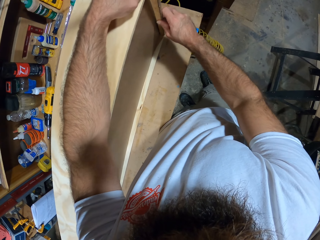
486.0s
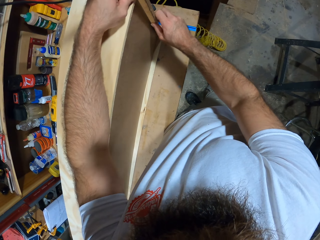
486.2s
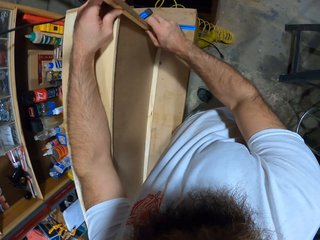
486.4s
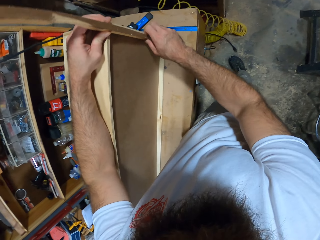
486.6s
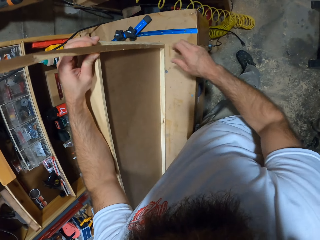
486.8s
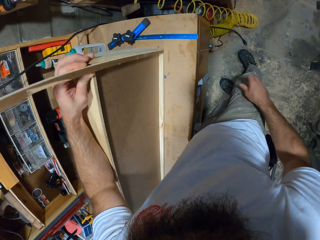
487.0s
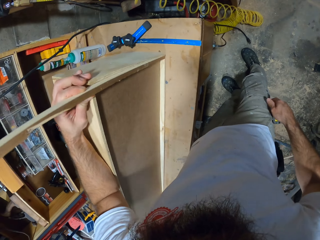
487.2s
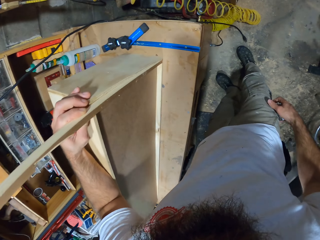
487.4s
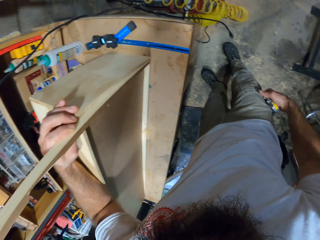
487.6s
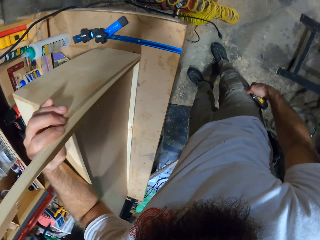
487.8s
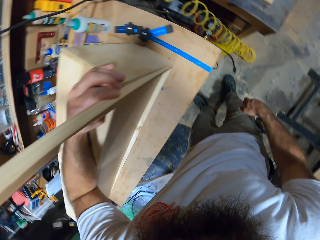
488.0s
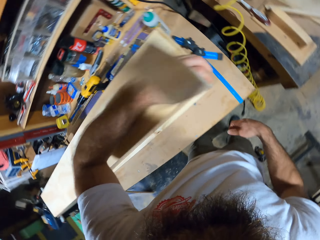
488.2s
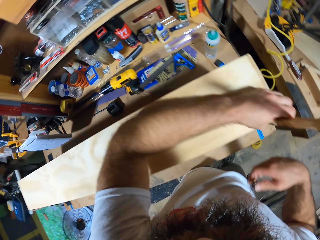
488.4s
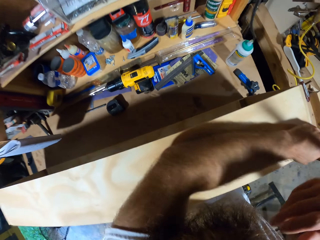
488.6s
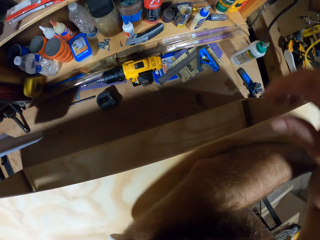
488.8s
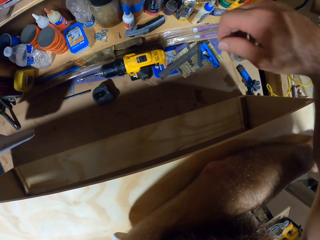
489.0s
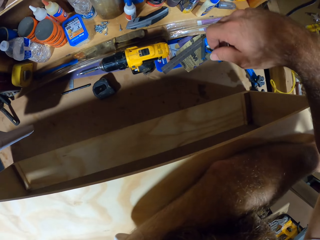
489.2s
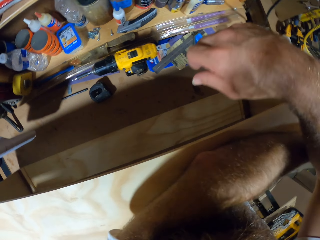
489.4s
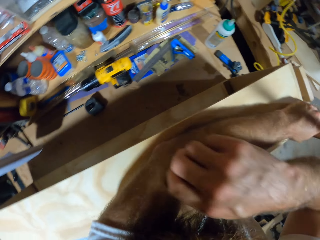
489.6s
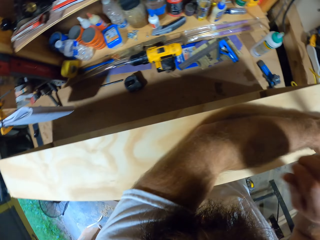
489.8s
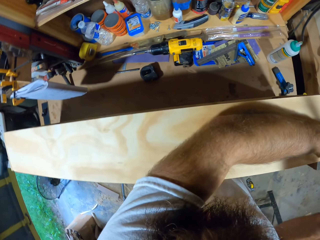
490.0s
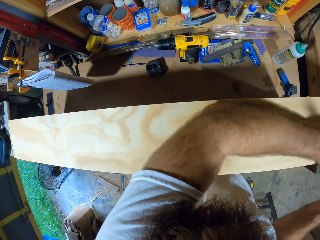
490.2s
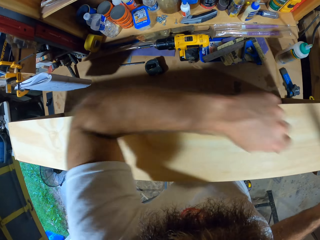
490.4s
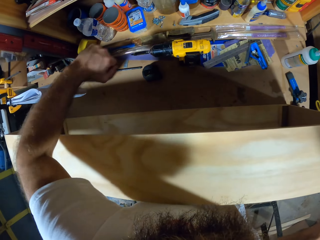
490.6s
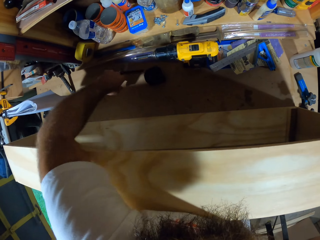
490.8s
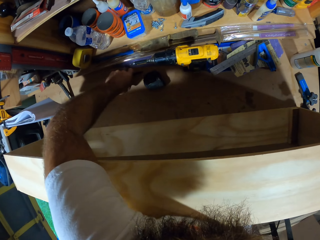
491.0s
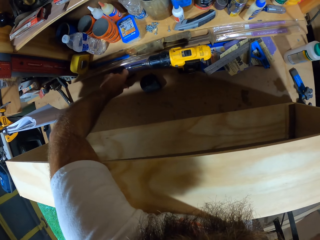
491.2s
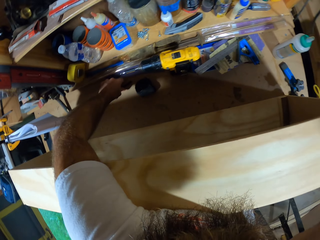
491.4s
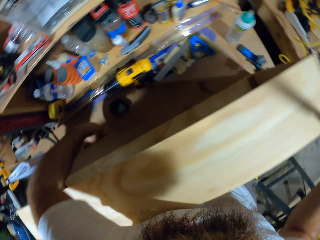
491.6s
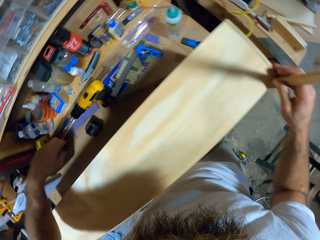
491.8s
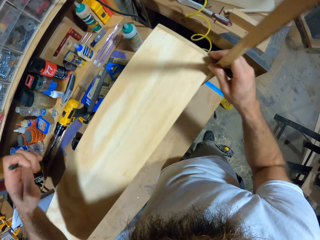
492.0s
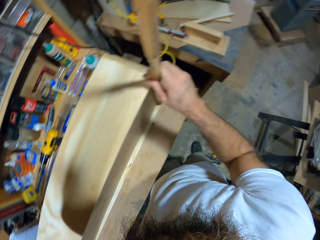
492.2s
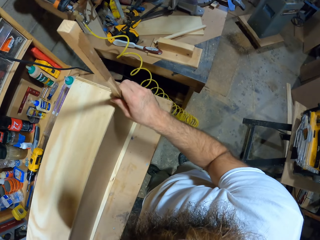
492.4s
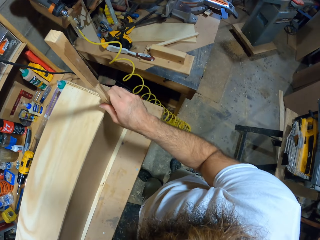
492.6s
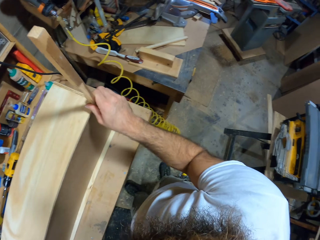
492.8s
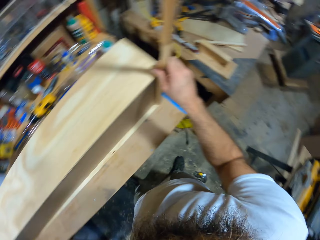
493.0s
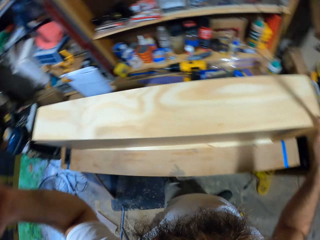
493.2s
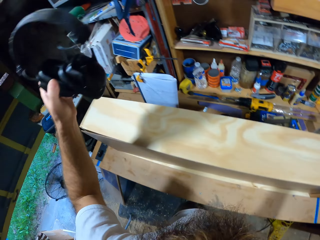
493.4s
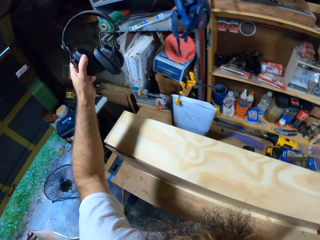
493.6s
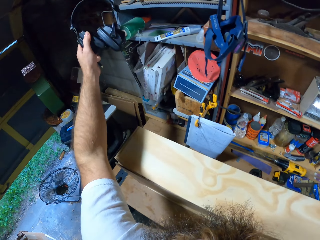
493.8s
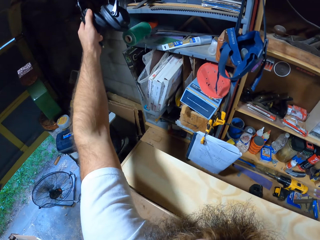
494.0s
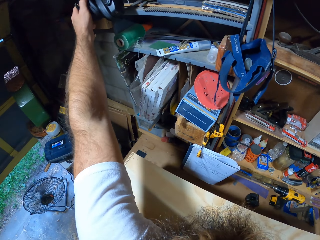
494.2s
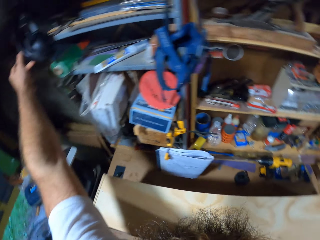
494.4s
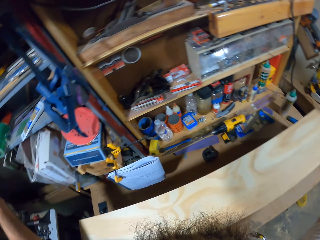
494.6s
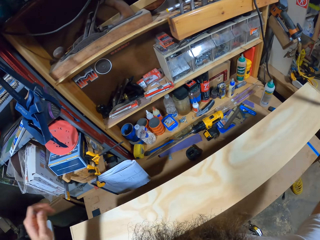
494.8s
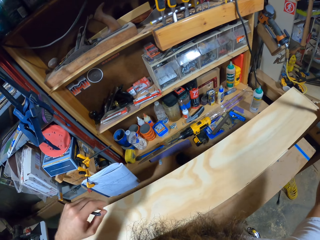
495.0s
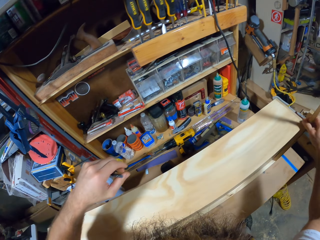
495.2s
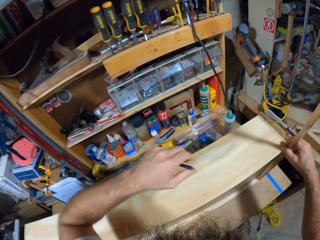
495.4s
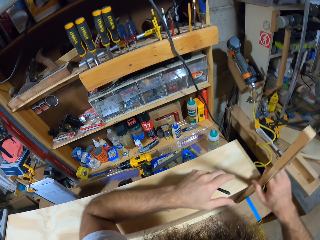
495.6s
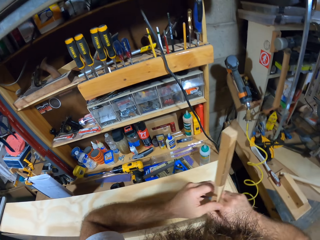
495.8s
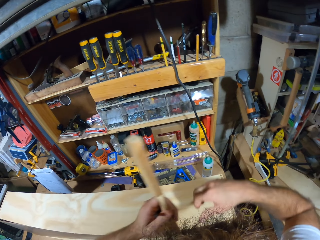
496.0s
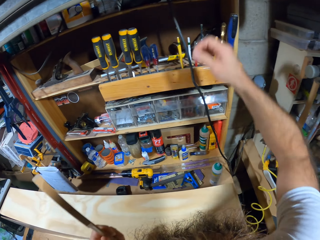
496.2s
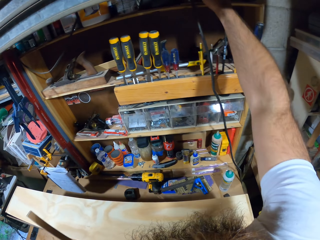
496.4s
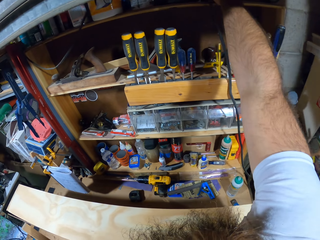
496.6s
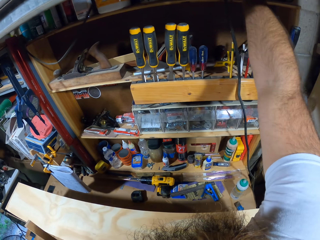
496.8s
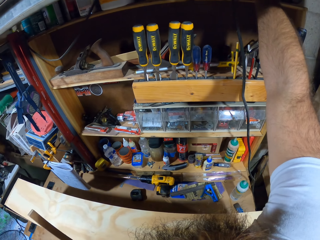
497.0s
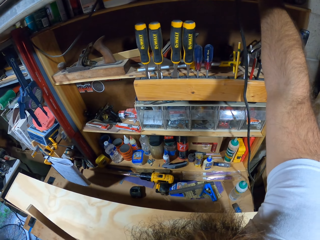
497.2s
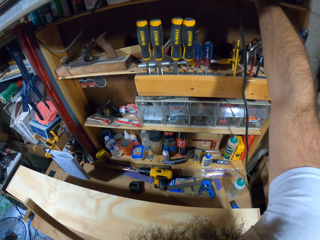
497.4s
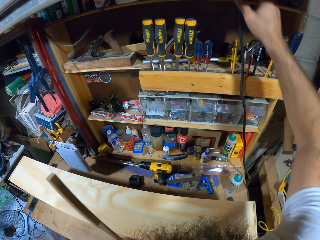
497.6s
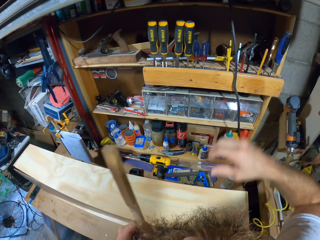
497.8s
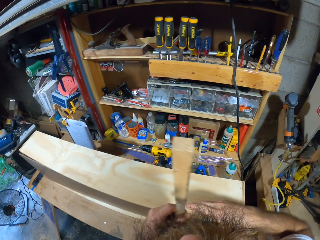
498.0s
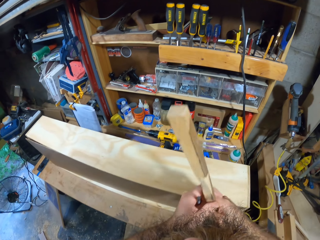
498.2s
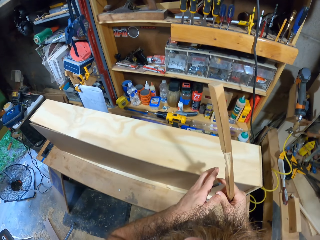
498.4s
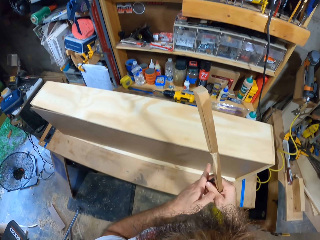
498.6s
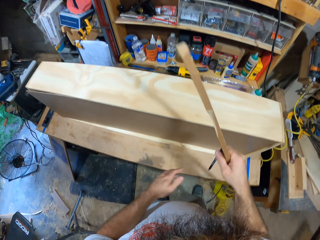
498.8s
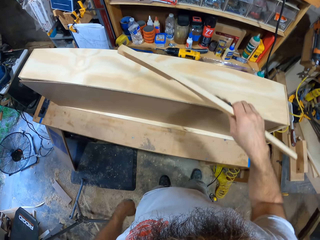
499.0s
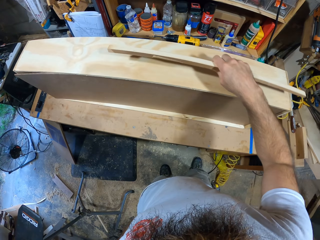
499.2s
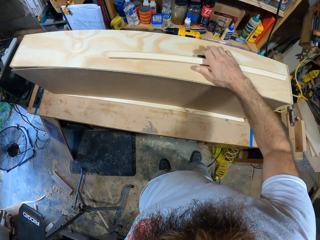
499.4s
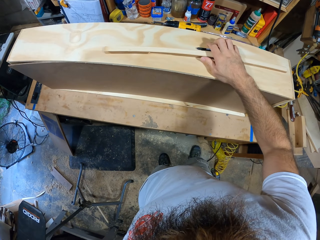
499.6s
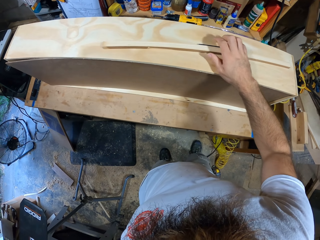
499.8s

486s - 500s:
The camera wearer holds the wooden plank with his left hand. He picks up a headset or pencil on the table with his left hand. He places the headset on a shelf with his left hand. He holds the wood plank with his right hand. He holds the wood plank with his left hand. He shifts the piece of wood from his right hand to the left hand. He touches the surface with his right hand. He picks up a marker from the shelf with his right hand. He passes the wood plank from his left hand to his right hand. He places the marker and the wood plank on the wooden box with his right hand.

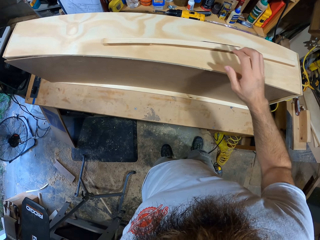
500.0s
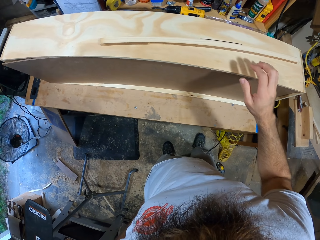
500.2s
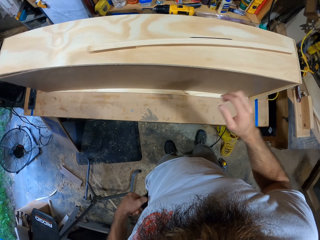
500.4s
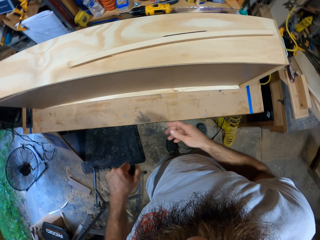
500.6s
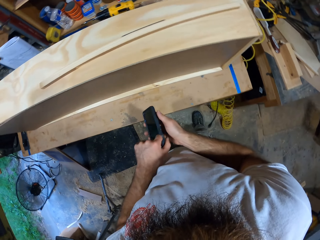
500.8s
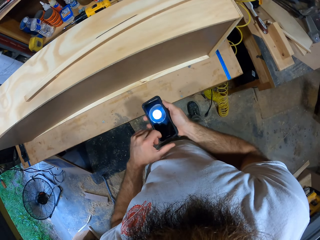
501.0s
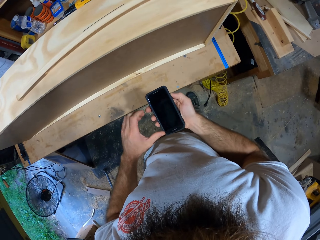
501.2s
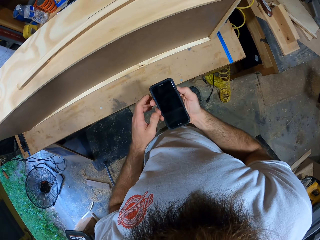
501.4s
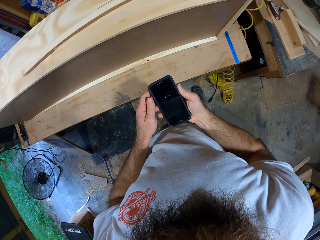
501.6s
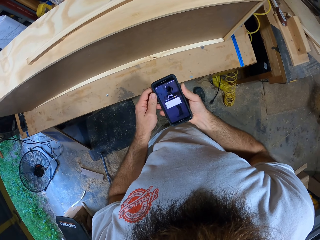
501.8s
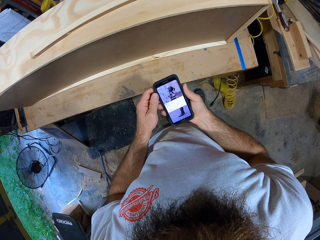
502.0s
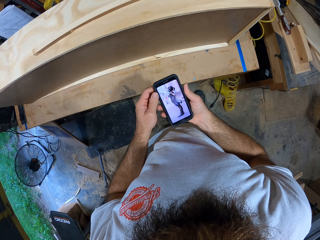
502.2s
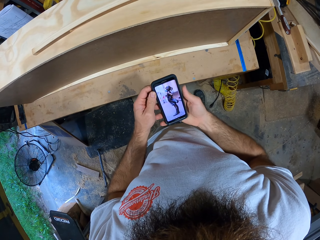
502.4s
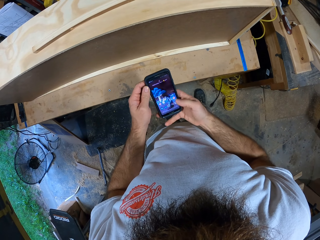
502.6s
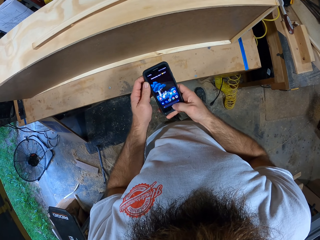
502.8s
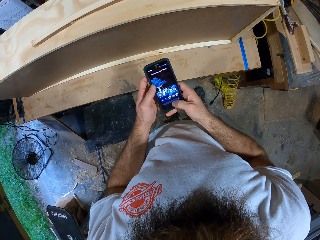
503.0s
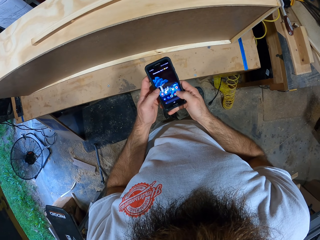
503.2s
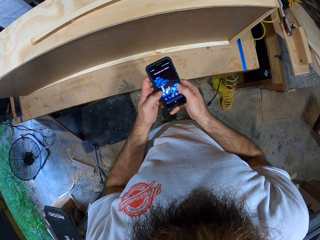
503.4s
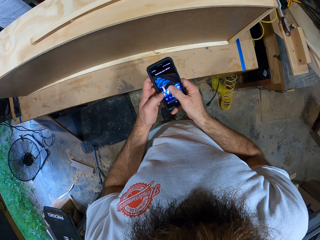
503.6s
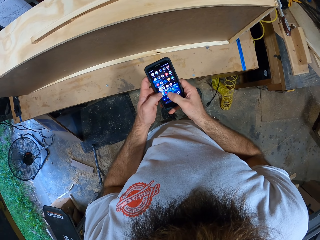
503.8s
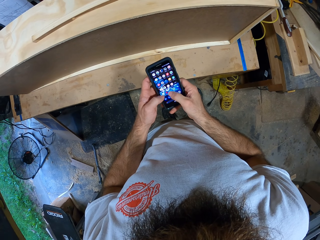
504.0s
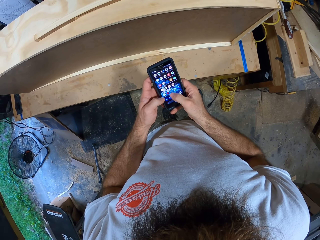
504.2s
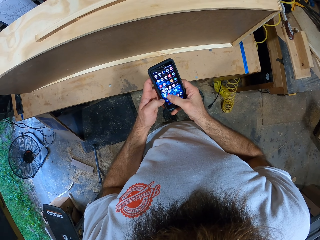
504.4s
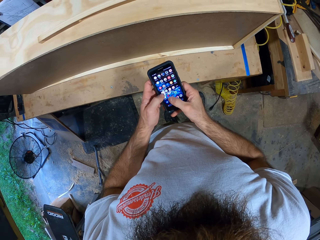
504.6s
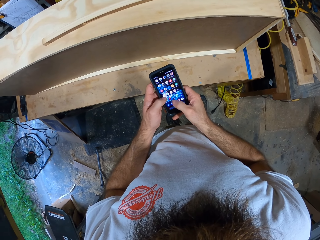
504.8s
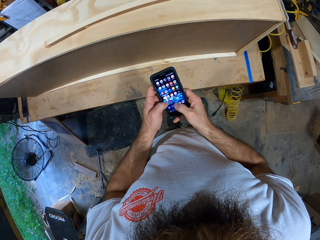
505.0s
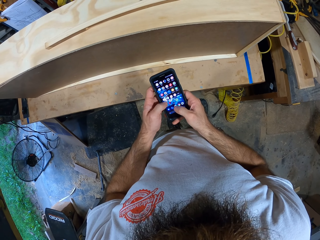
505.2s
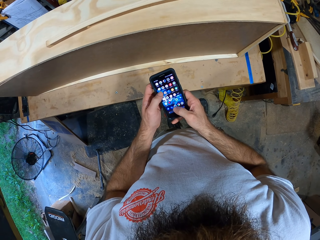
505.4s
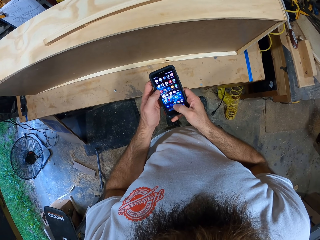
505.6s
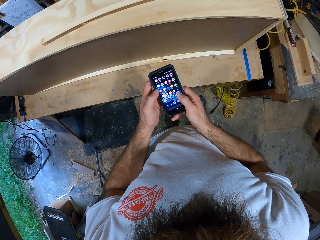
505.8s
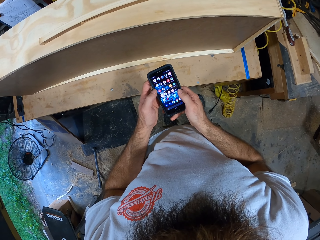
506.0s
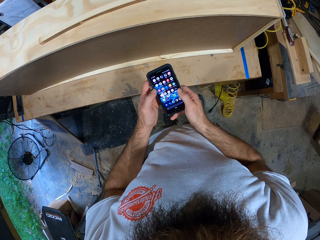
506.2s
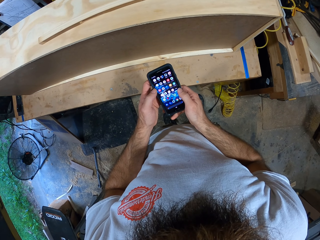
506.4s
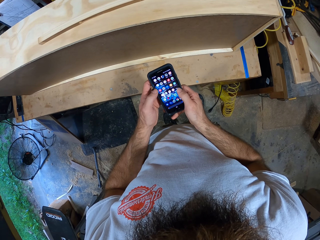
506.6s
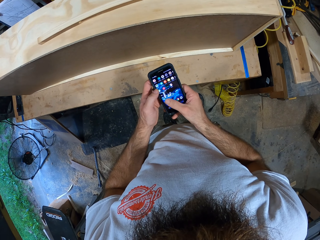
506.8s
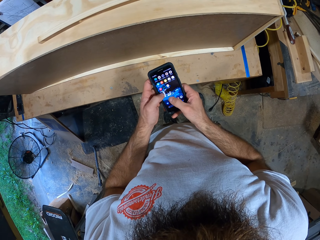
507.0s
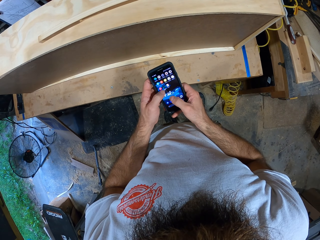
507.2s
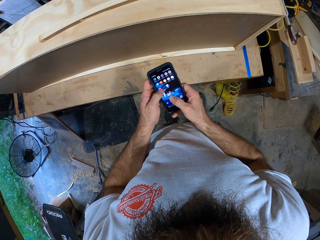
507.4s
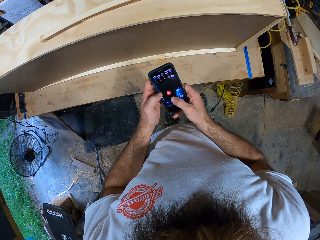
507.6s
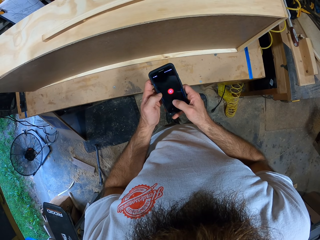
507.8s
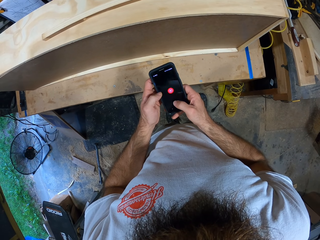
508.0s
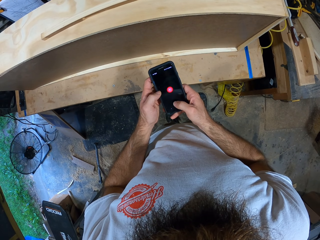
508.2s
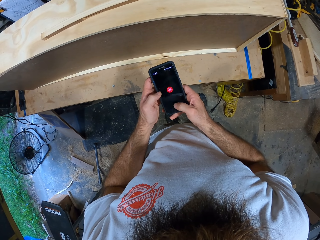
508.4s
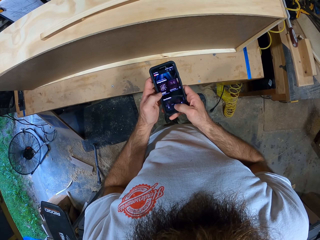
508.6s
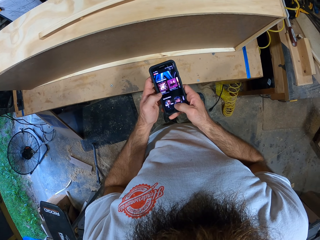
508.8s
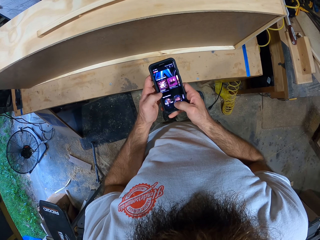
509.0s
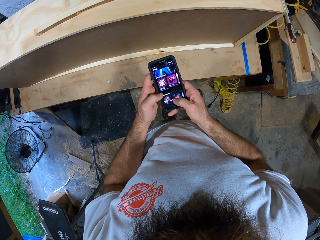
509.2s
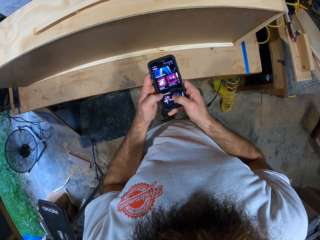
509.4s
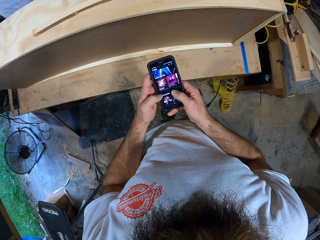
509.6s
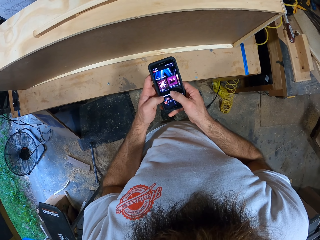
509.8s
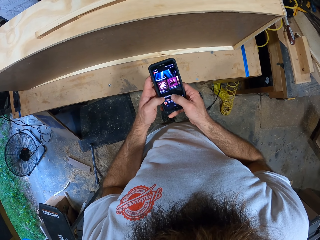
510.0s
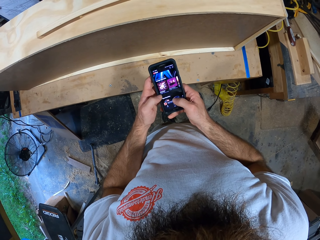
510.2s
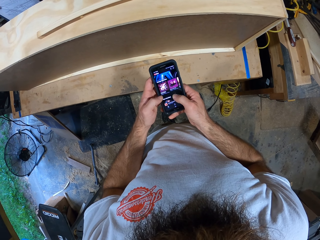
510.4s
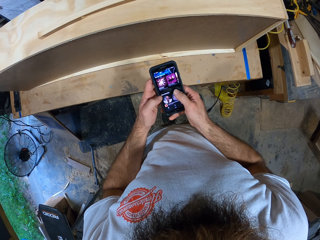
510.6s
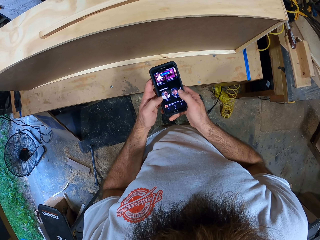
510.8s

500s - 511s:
The camera wearer picks up a phone from his pants pocket with his left hand. He places the phone from his left hand to his right hand. He holds the phone with both hands. He operates the phone with both hands. He scrolls the phone.
